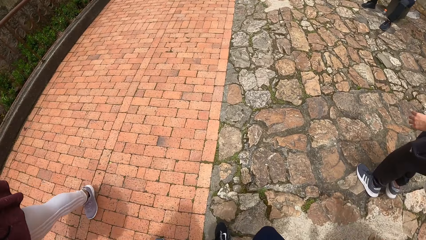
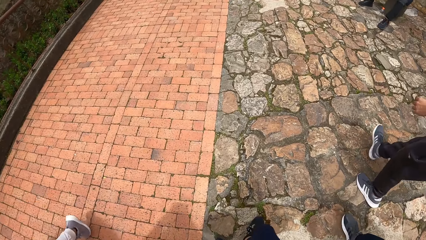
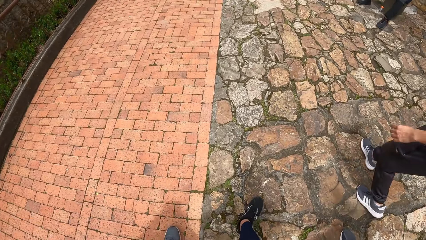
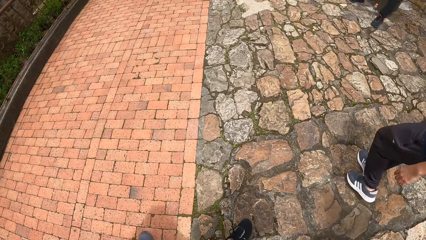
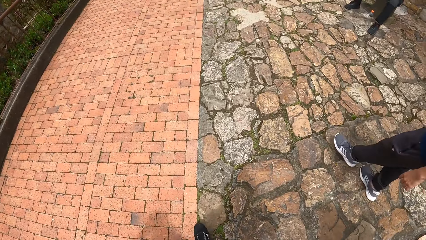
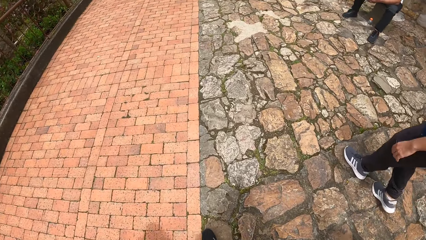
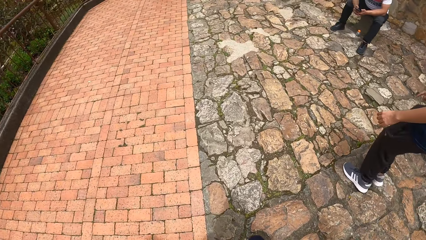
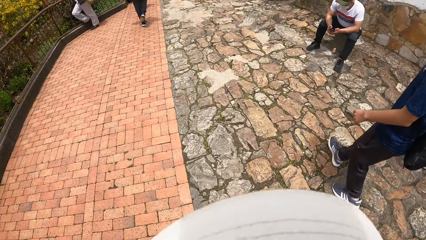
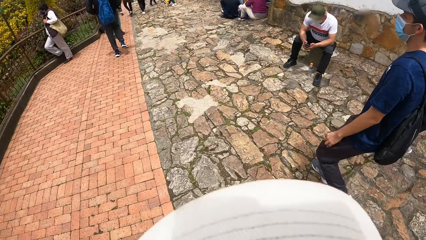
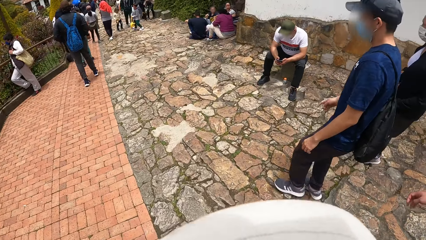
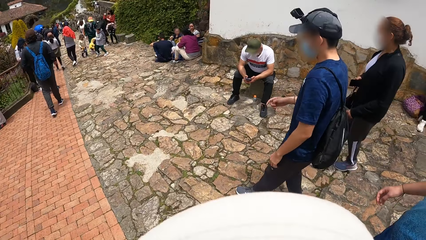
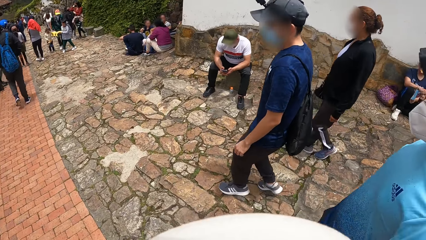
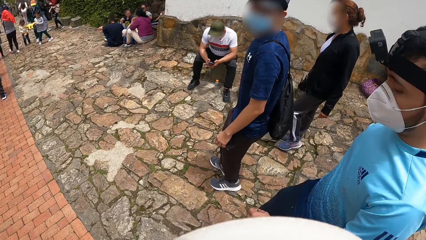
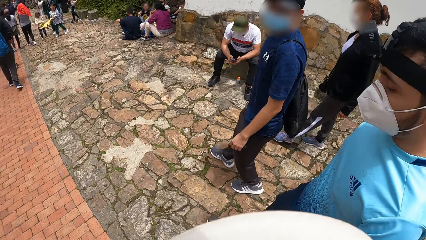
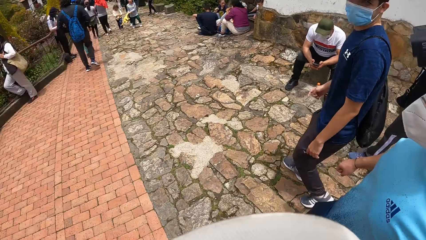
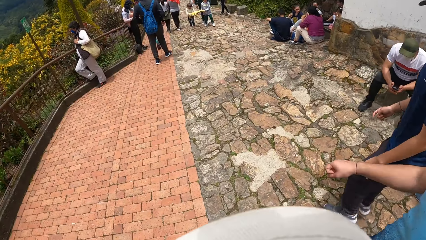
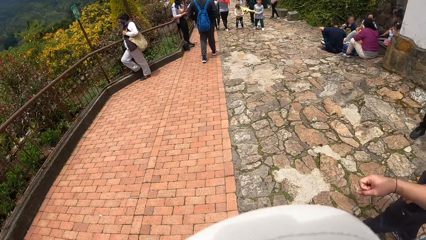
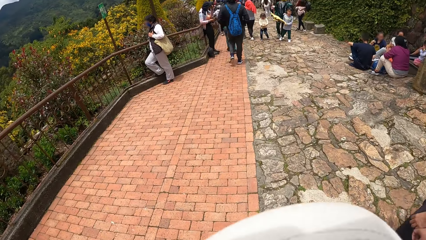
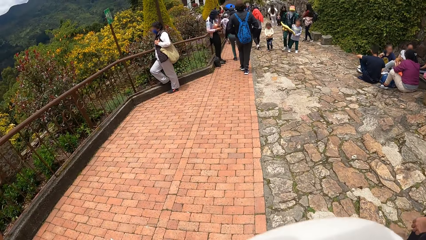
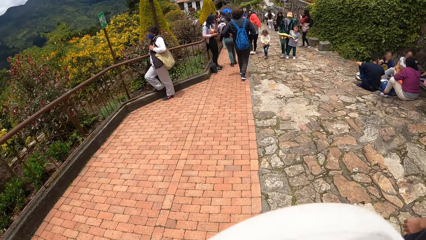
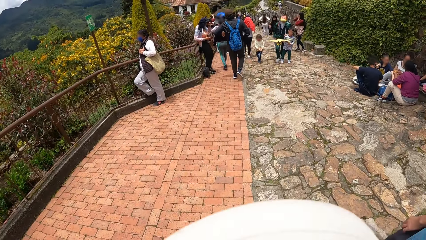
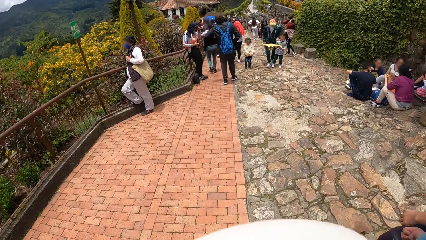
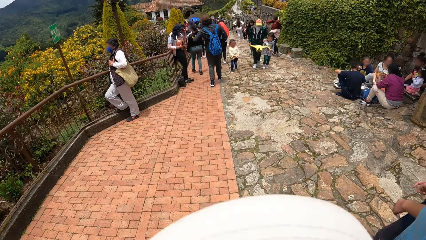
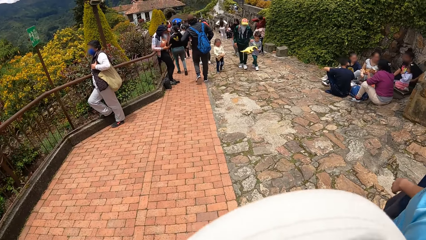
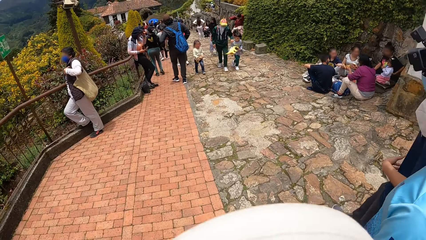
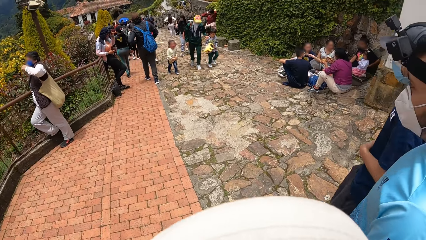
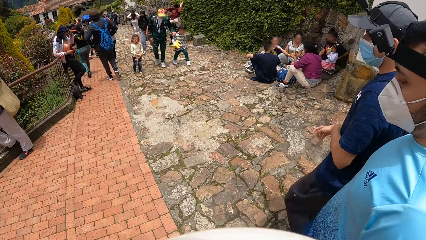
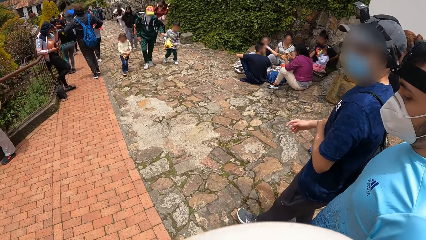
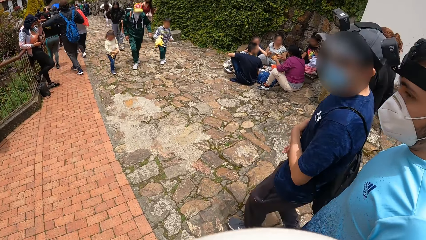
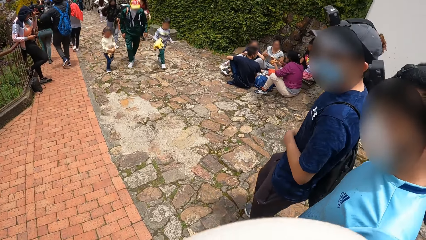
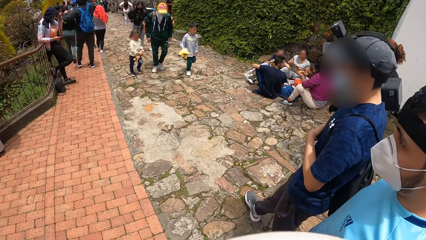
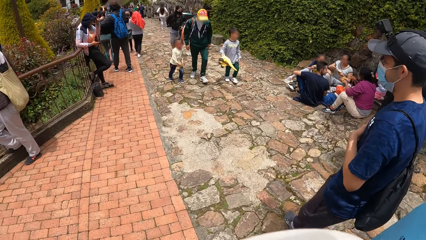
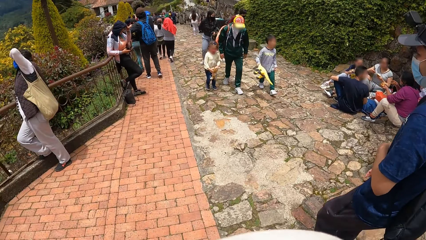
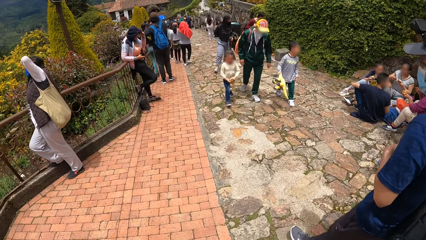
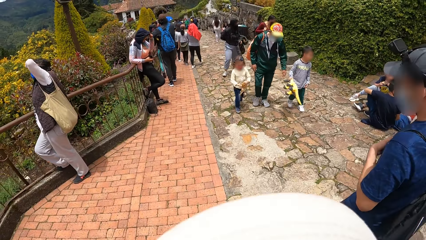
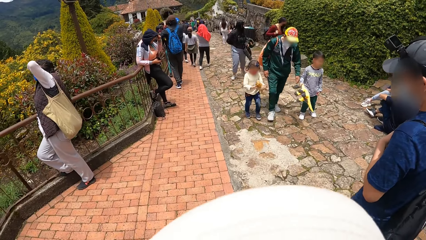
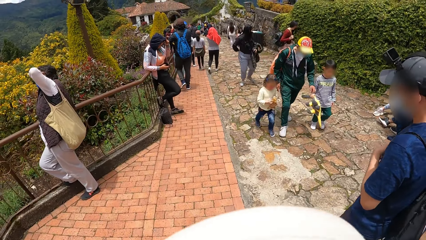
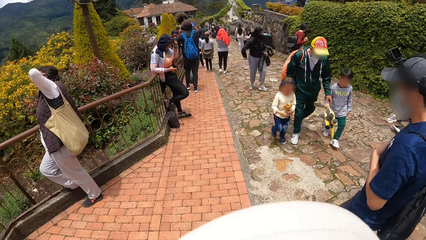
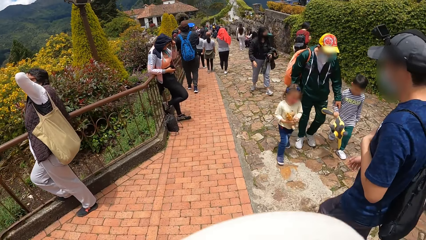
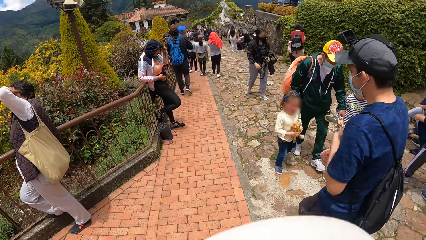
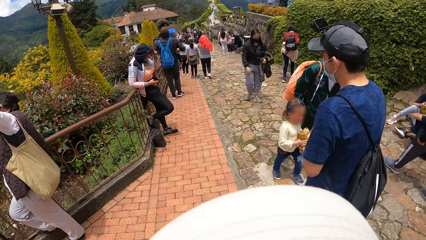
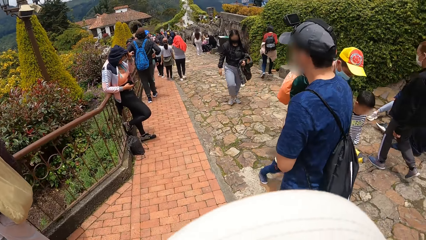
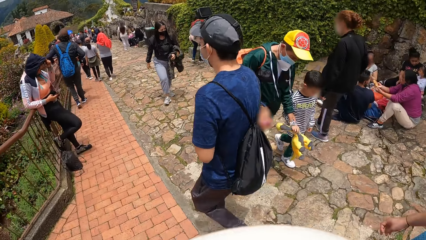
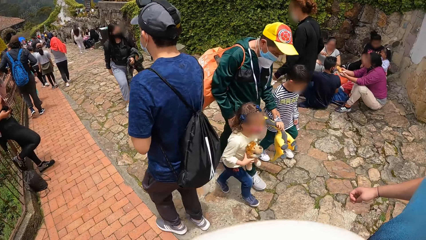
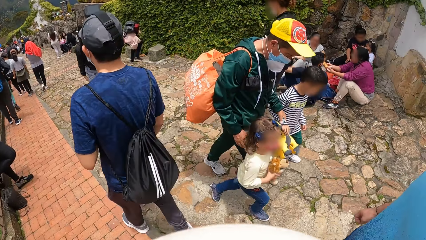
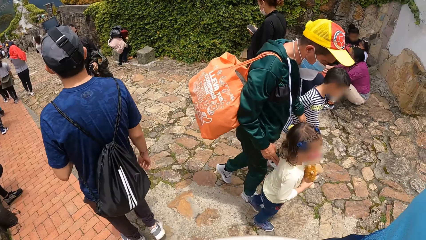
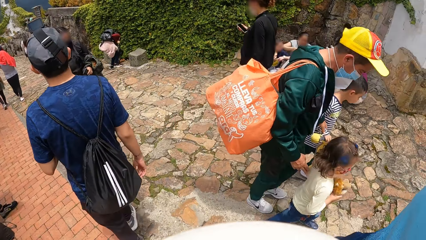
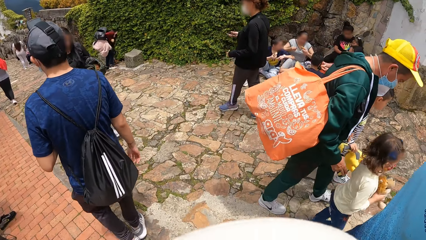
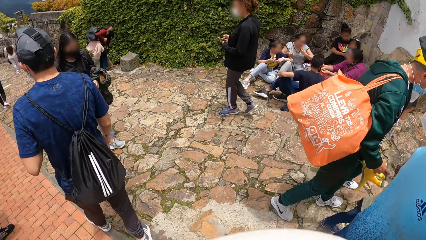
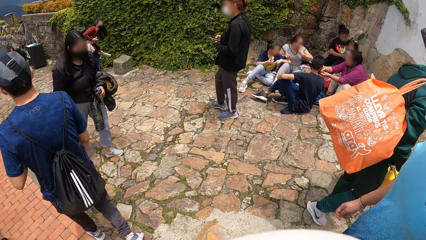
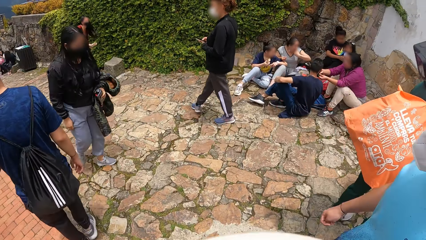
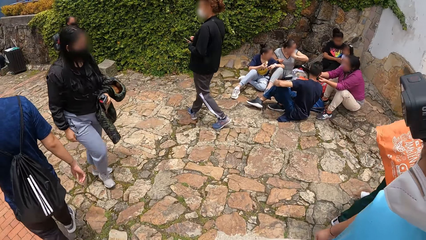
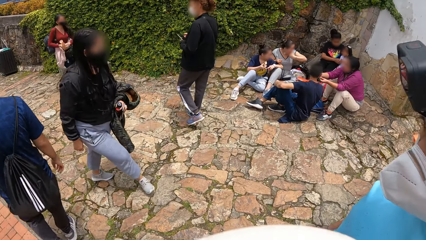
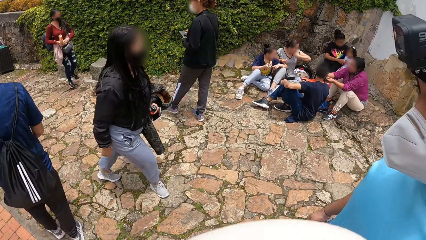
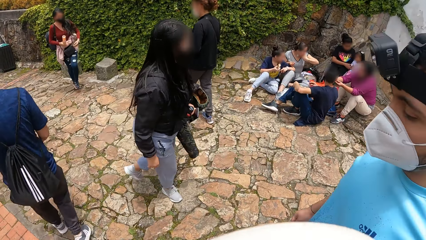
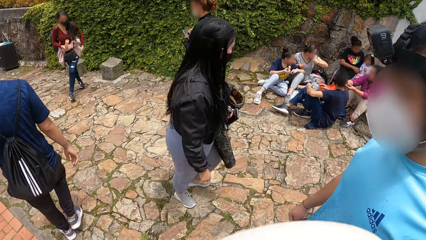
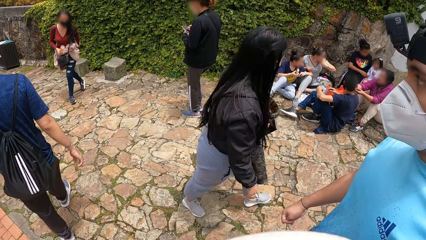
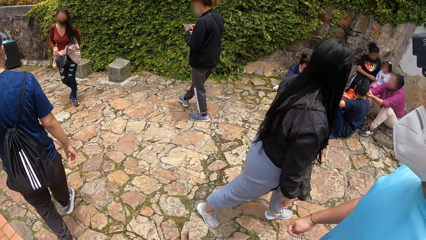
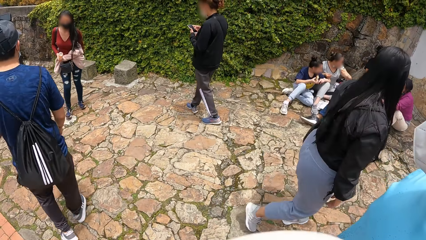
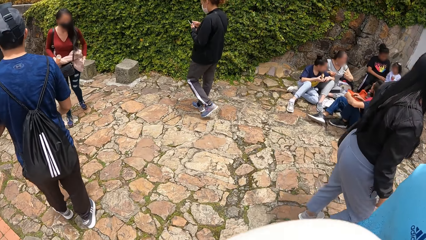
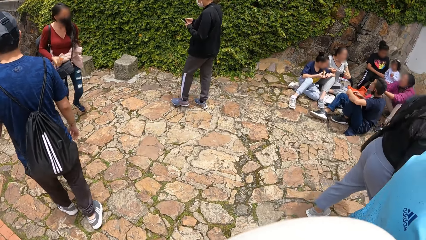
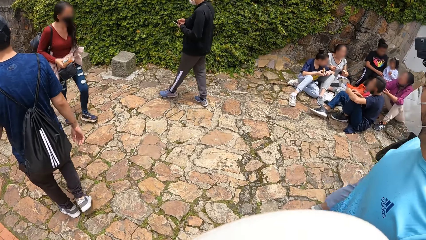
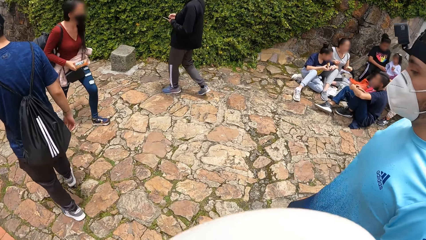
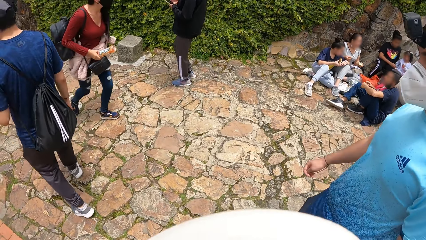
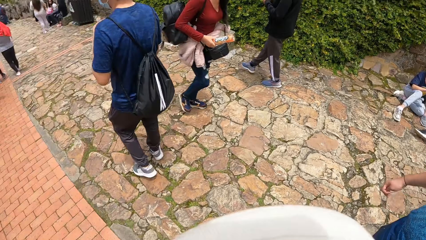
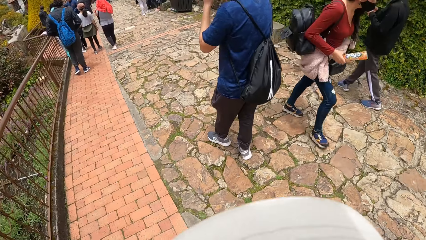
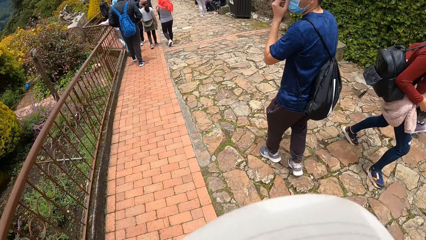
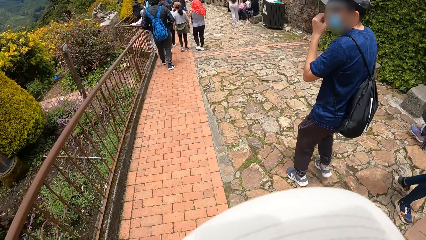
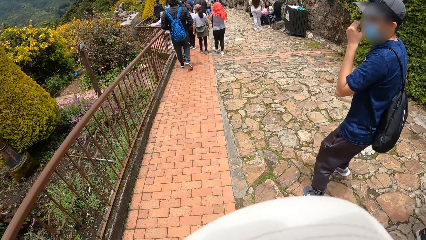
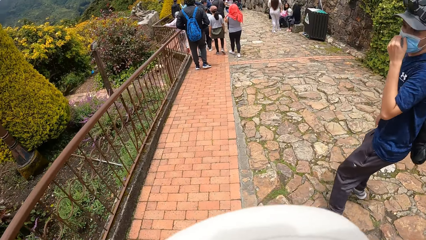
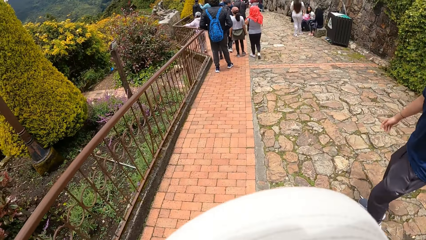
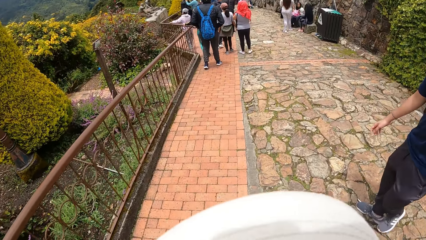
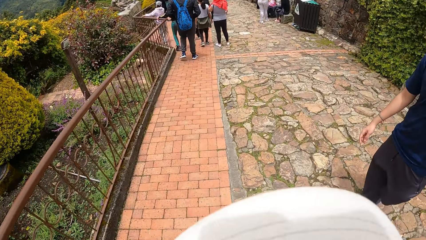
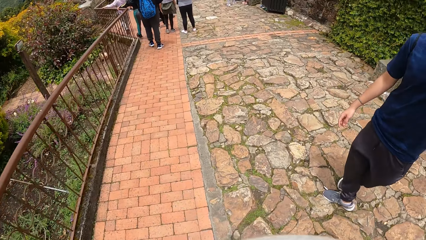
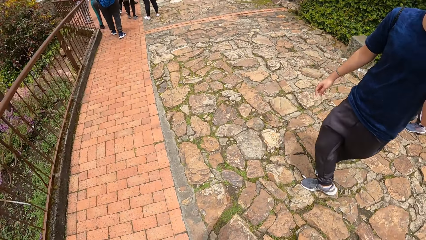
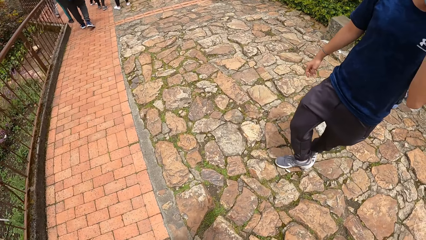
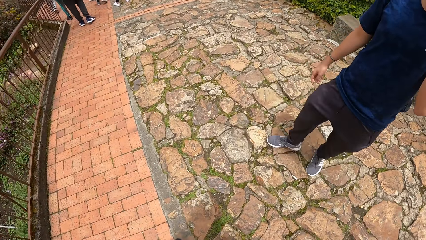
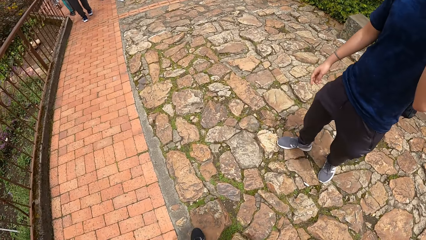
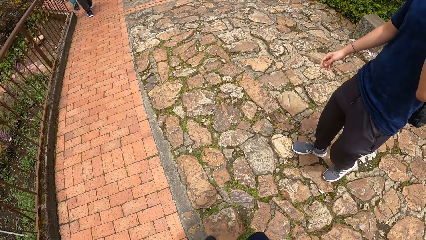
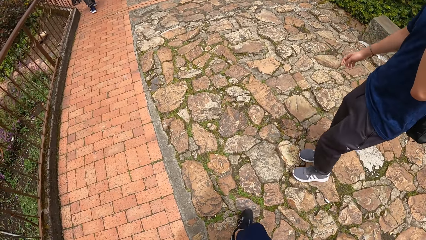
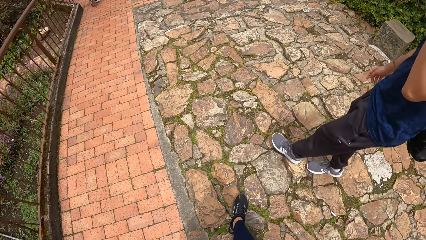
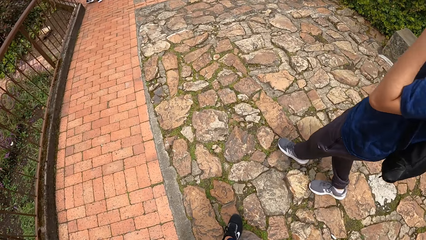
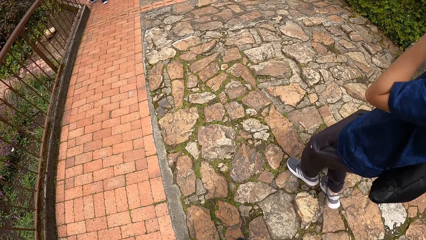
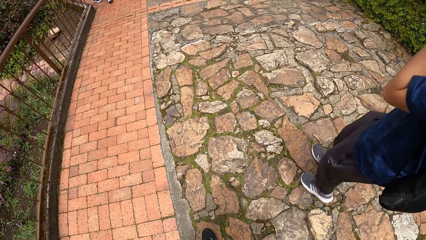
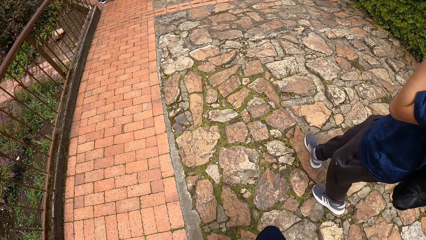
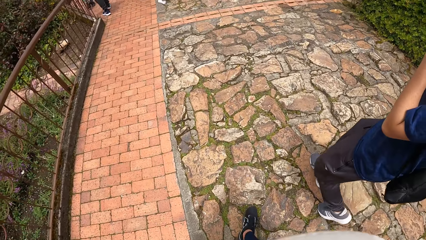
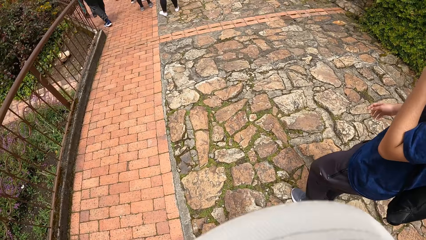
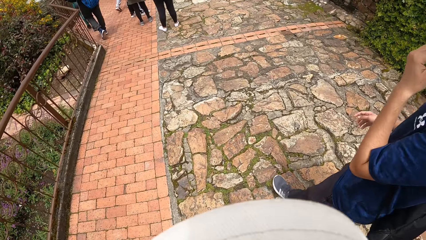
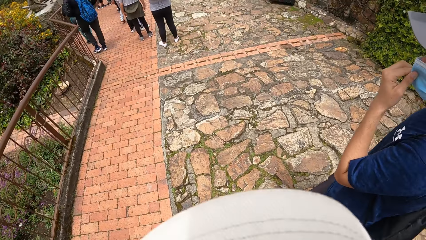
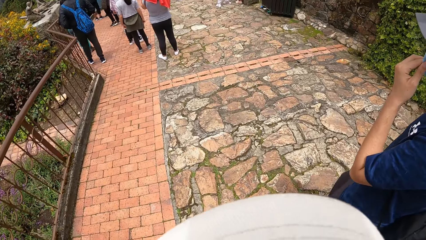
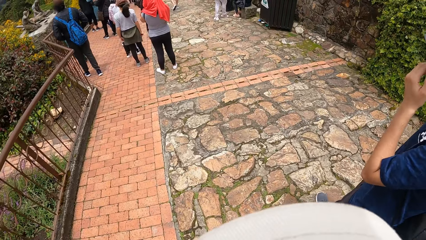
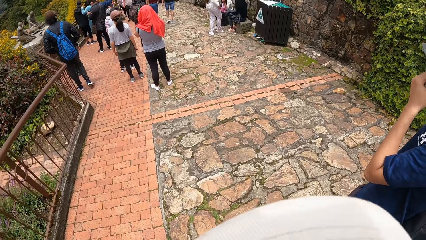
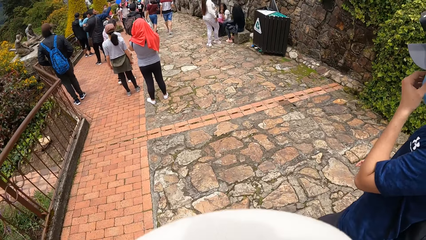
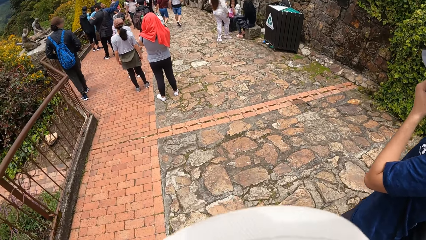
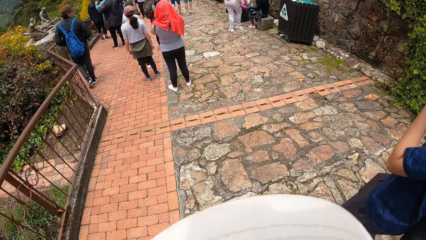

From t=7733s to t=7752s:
A person uses the phone. Another person stares at the camera wearer. Another person moves the hand to the head. Another person carries the teddy bear. Another person carries the teddy bear. The first person touches the hair. Another person holds the phone. Another person stands from the stone and wipes dust on the trouser. A man adjusts the facemask on his face with his left hand. The person who stared stares at the camera wearer again and moves the hand on the head.
